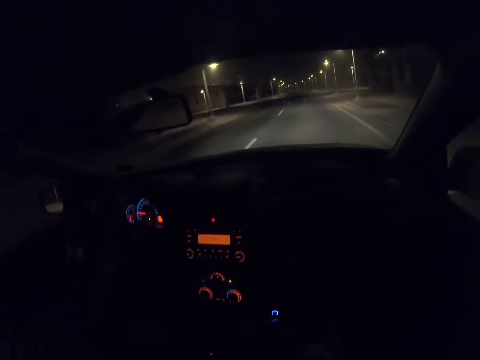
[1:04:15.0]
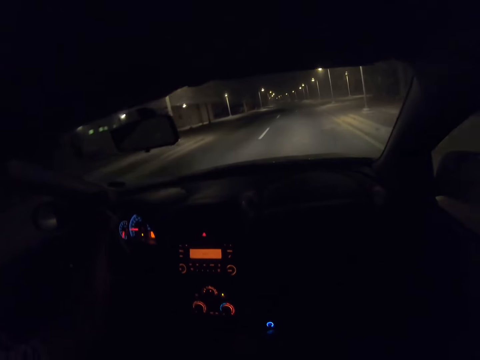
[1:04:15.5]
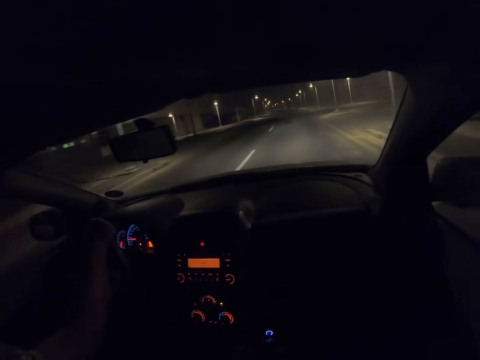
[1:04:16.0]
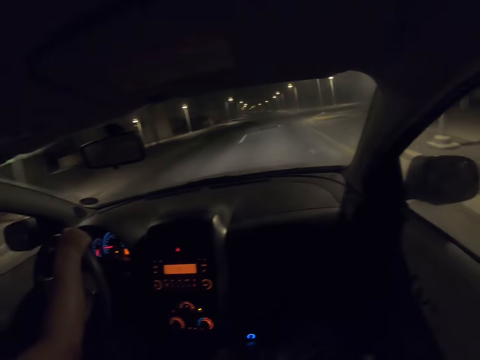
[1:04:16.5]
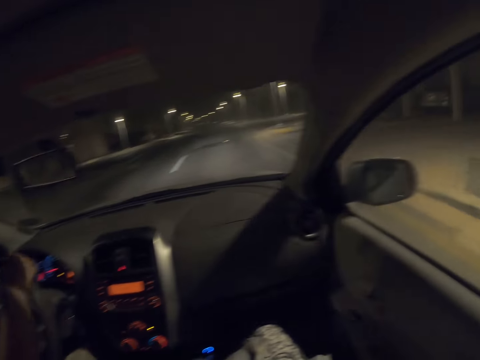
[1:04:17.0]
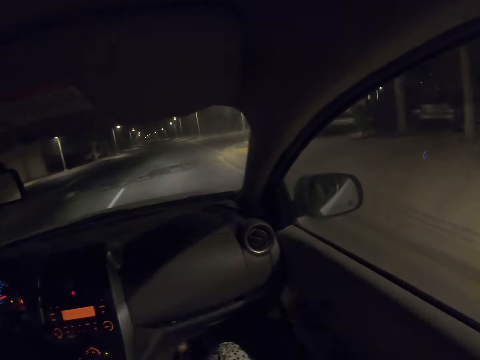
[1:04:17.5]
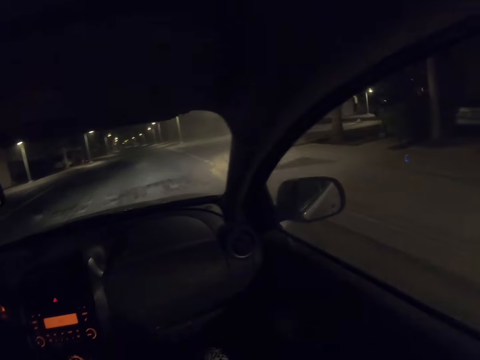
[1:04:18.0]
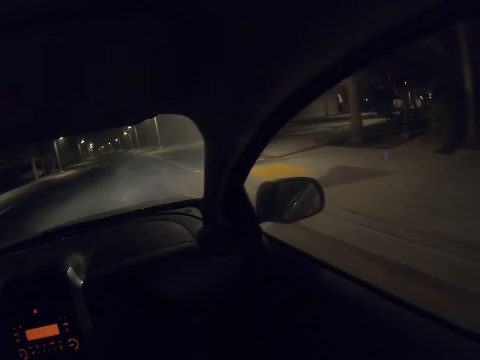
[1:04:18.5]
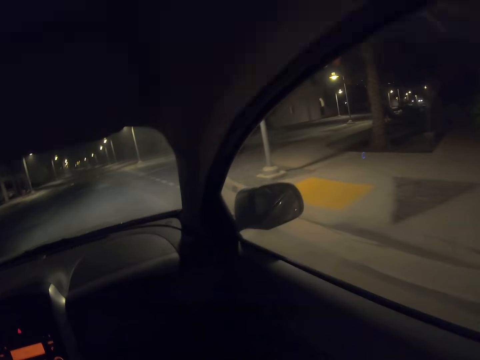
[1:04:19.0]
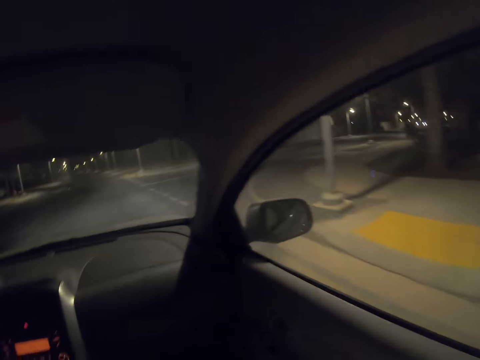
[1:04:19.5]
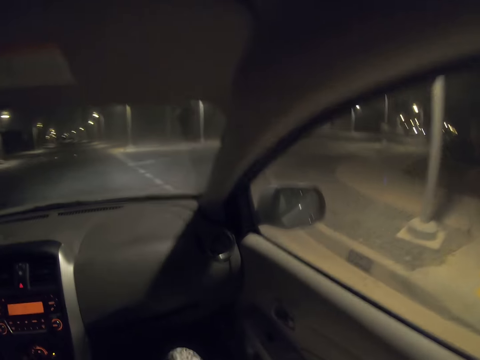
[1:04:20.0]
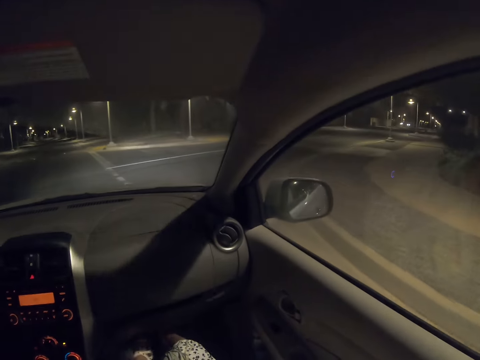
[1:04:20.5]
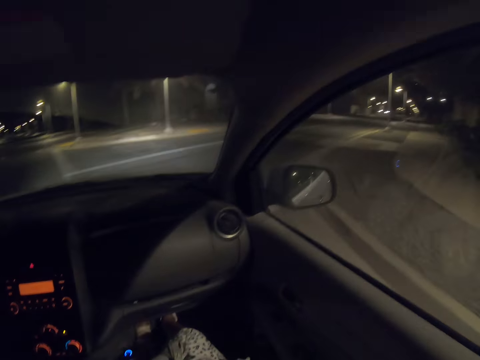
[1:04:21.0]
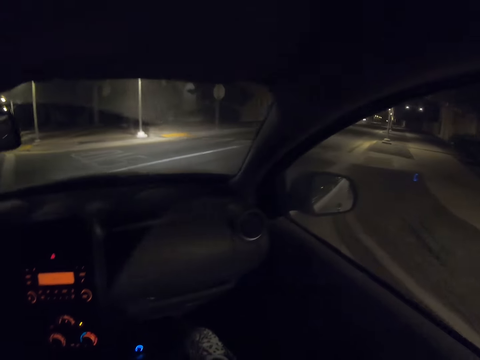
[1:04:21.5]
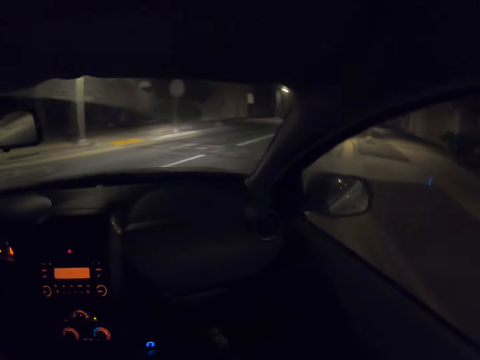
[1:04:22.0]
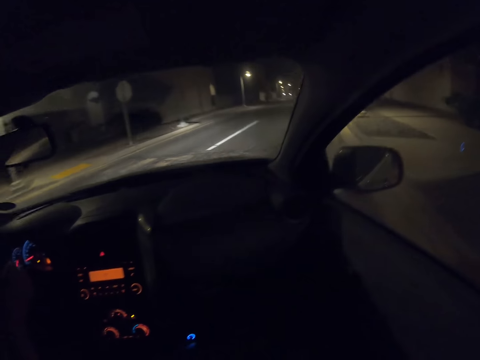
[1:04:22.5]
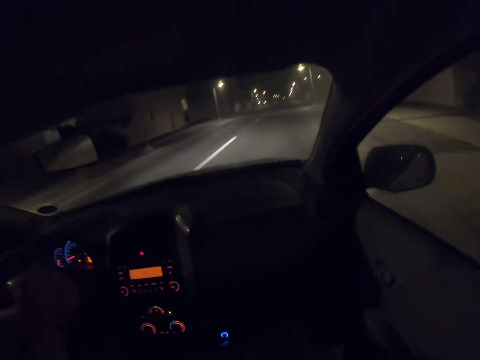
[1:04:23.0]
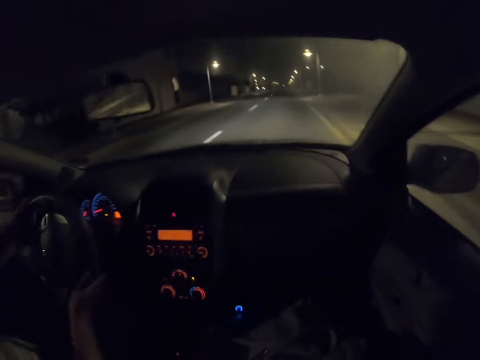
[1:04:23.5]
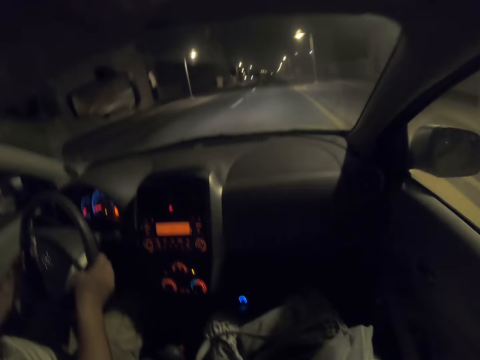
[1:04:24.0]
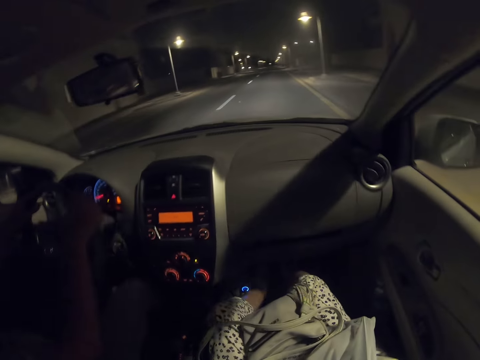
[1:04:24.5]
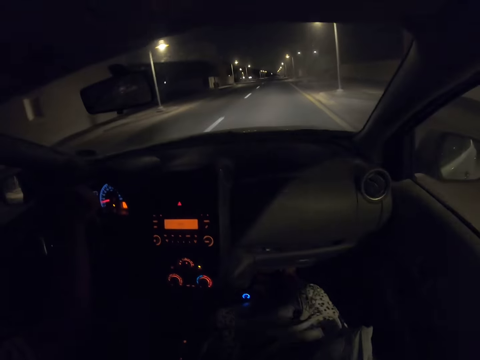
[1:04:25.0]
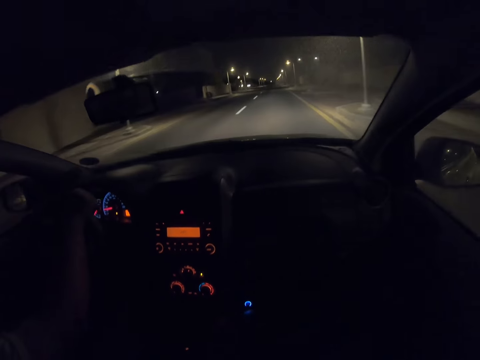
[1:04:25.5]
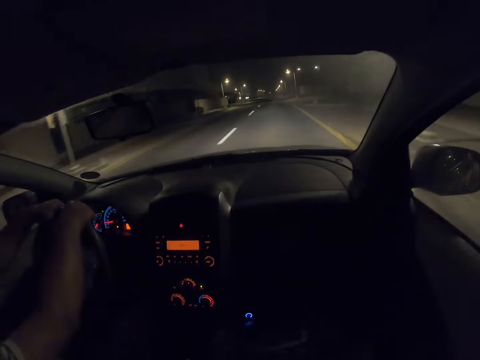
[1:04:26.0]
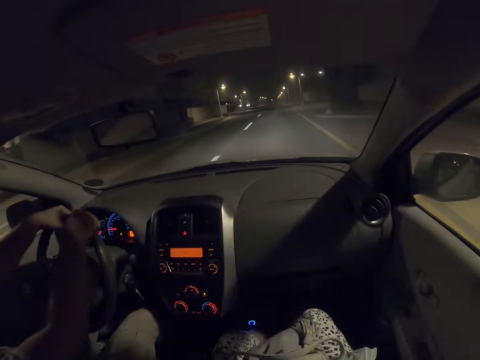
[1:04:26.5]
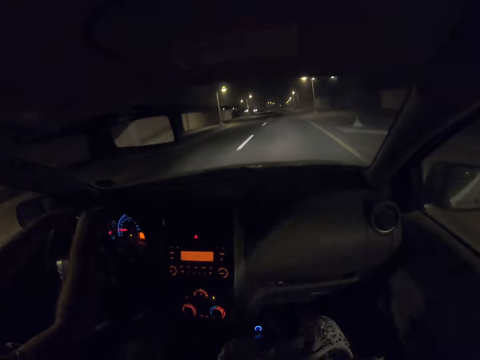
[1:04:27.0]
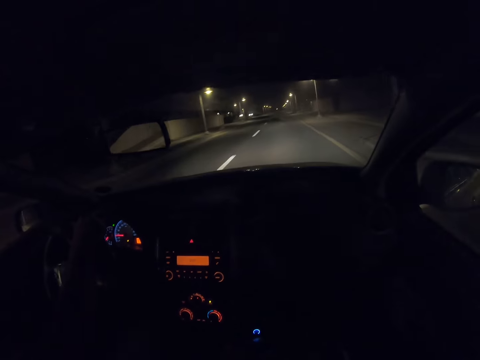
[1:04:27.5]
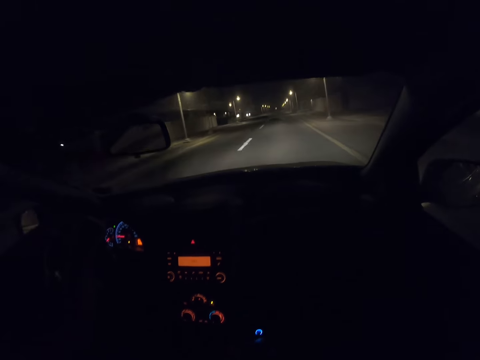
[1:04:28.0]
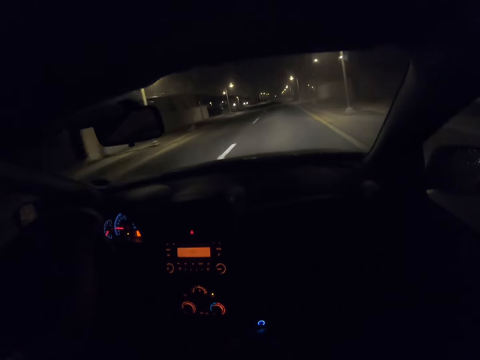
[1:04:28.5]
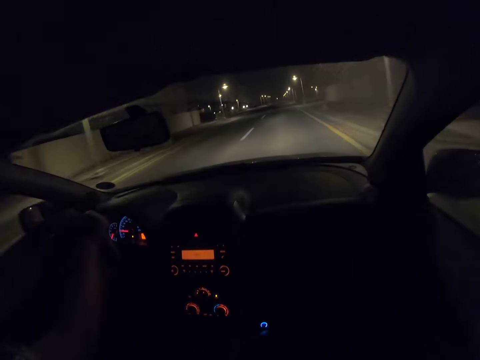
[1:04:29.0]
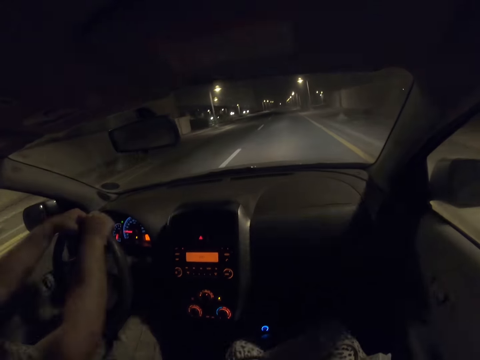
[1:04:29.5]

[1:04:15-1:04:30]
The camera wearer looks on the right. A man spins the wheel.

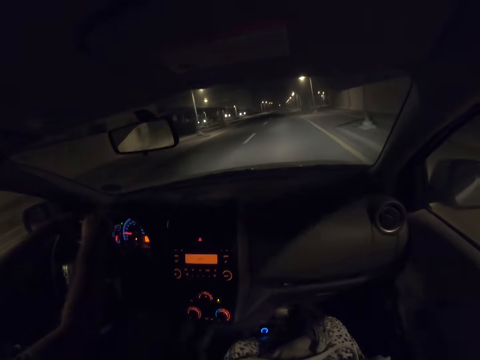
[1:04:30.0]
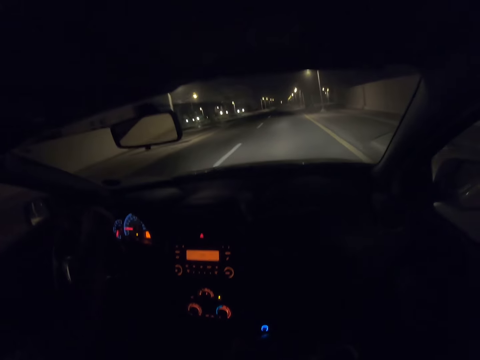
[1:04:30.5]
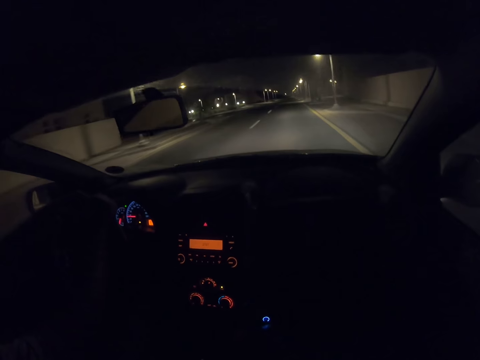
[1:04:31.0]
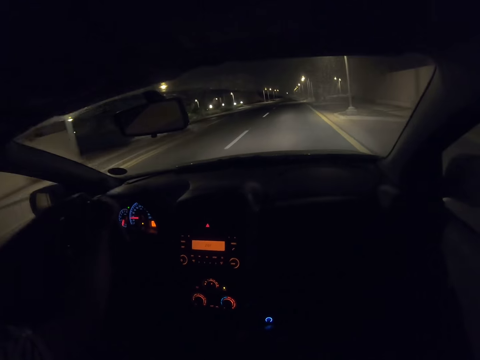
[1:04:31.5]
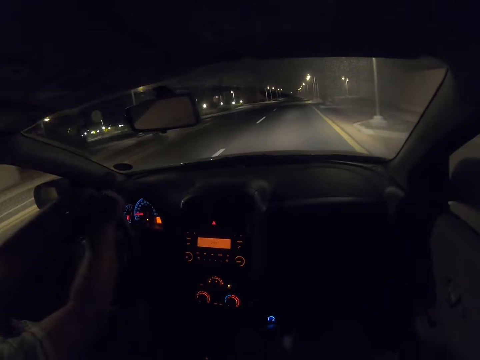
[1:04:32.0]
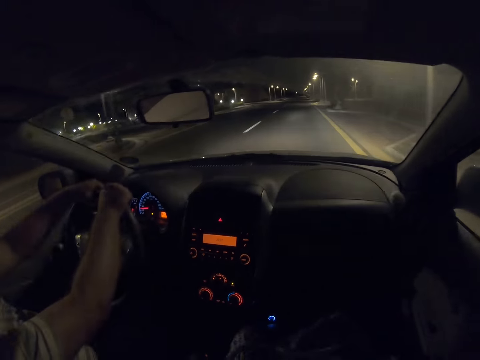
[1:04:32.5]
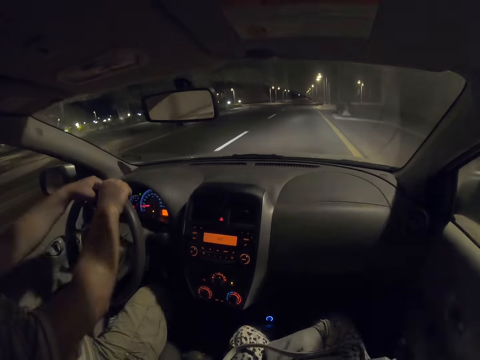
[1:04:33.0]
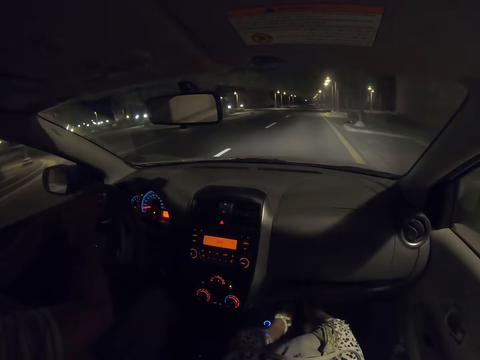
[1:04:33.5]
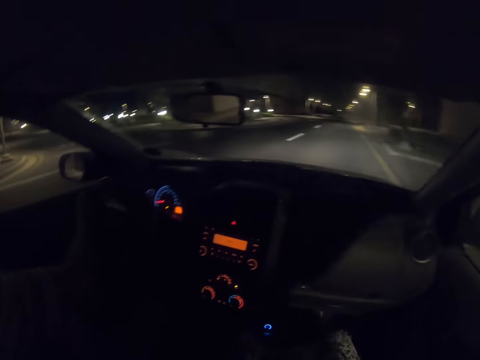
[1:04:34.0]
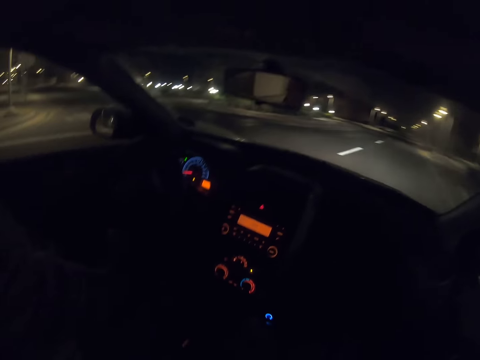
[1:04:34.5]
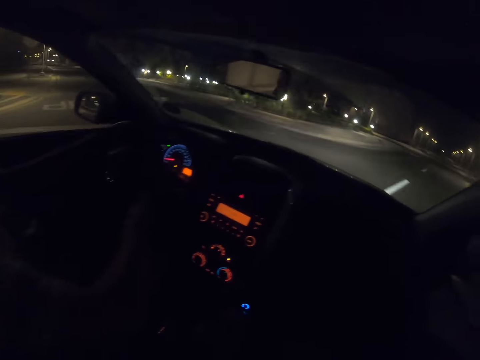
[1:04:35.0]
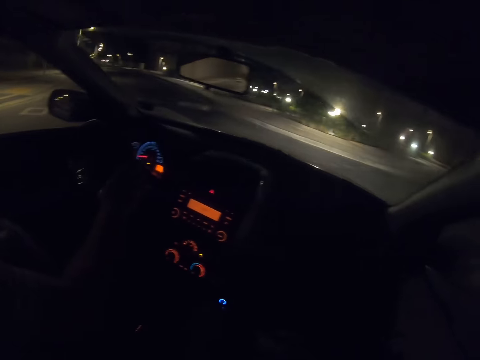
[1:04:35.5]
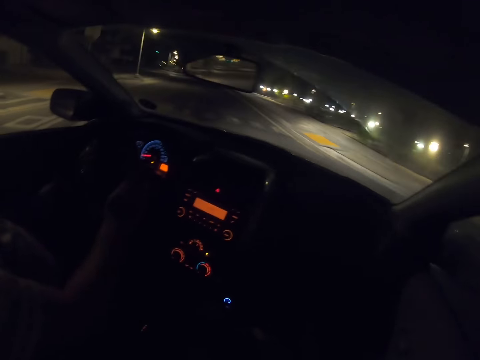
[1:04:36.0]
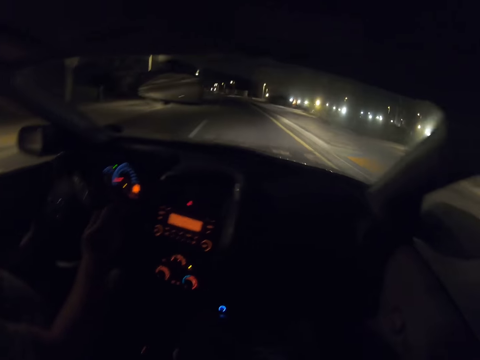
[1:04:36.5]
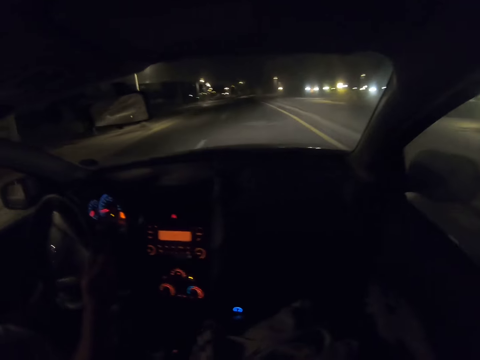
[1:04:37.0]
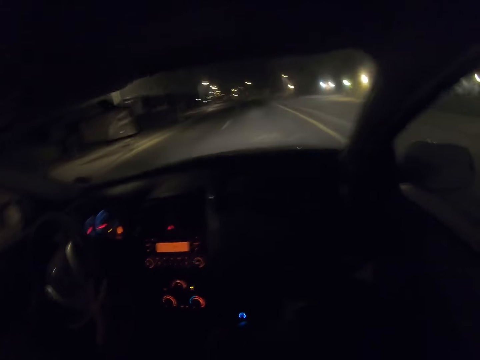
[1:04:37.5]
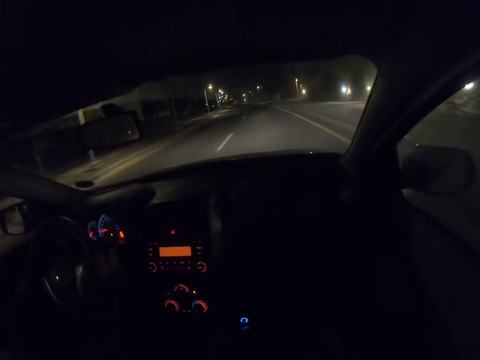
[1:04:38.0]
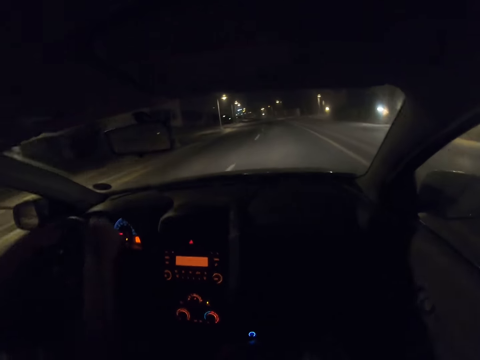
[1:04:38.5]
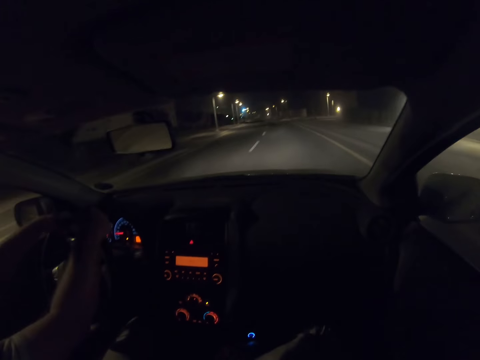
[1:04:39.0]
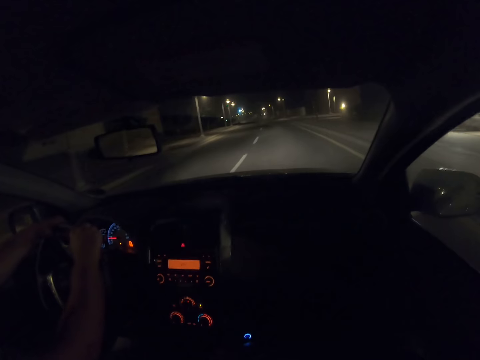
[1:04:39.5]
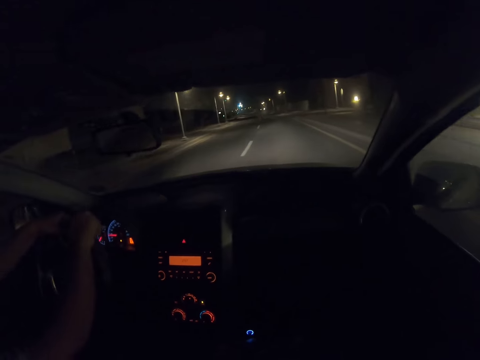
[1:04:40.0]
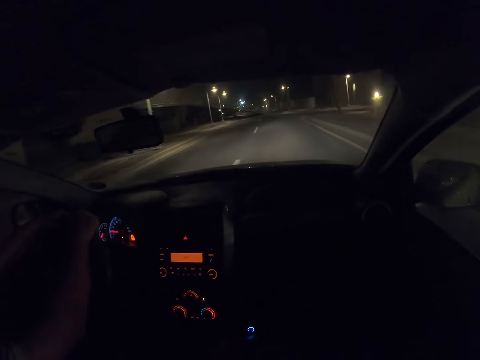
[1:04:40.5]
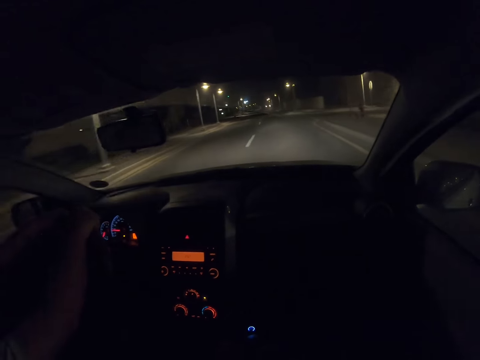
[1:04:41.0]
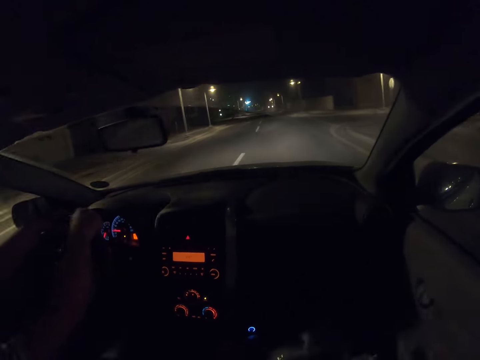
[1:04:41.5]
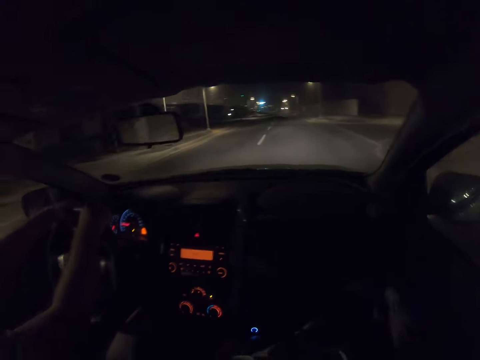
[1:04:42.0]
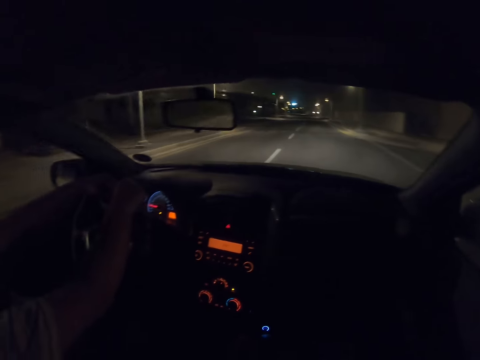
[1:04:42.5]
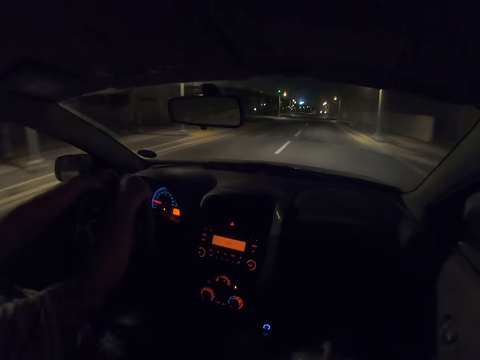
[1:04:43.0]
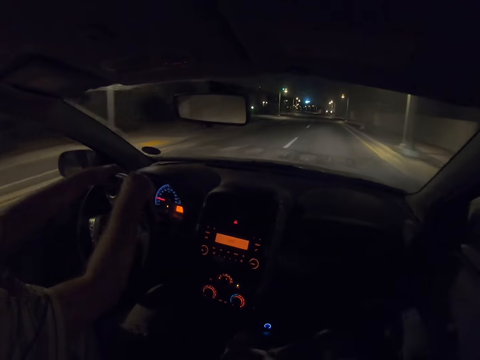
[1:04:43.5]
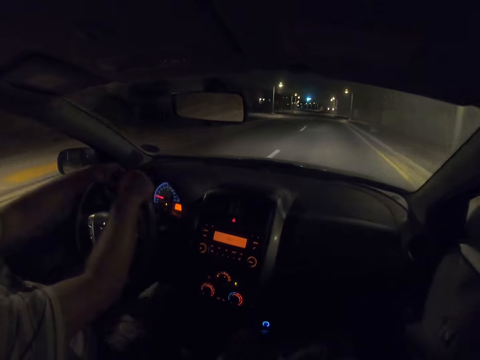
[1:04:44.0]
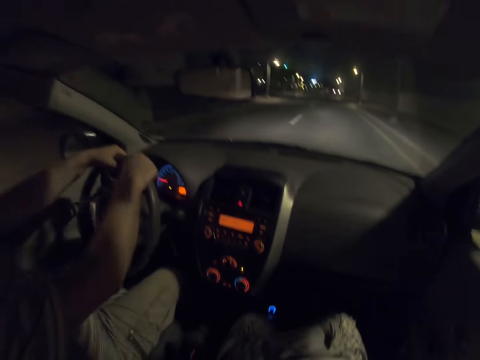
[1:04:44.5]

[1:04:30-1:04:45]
A man spins the wheel. The man turns to the left. The man spins the wheel.
